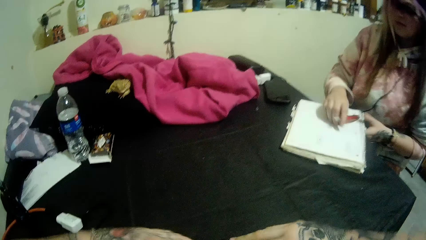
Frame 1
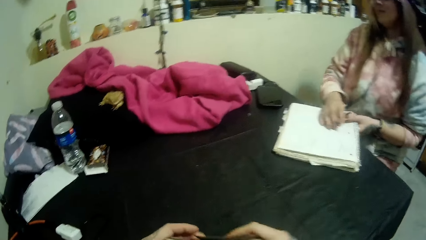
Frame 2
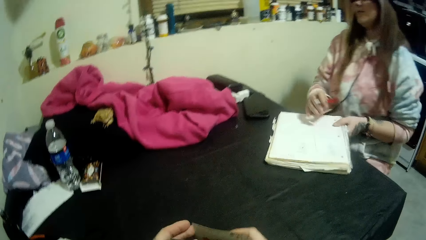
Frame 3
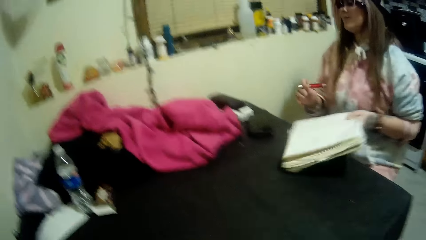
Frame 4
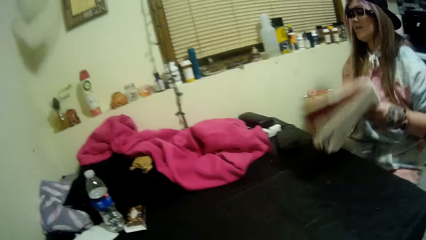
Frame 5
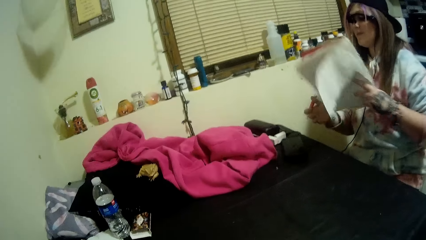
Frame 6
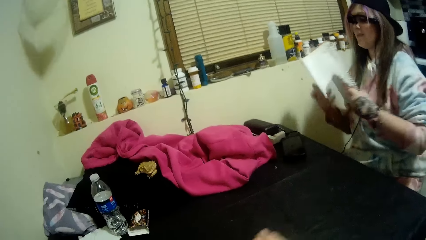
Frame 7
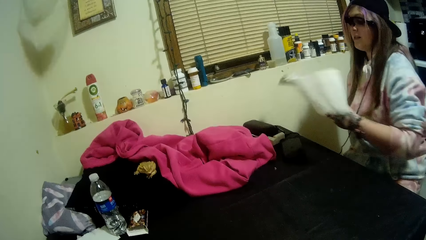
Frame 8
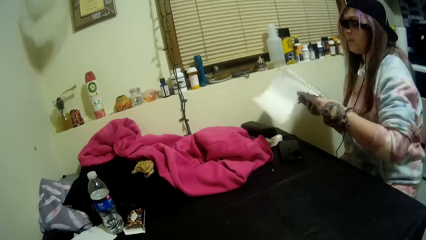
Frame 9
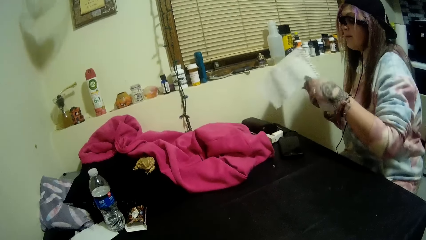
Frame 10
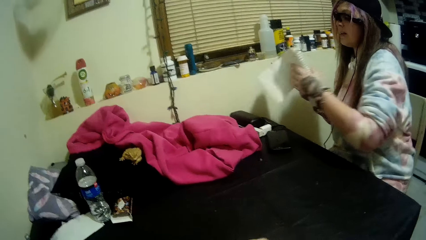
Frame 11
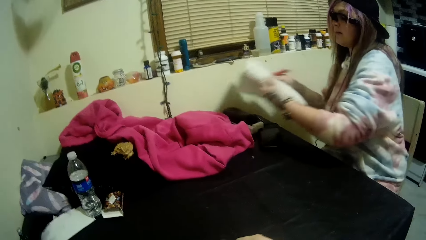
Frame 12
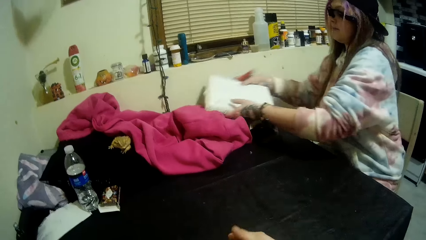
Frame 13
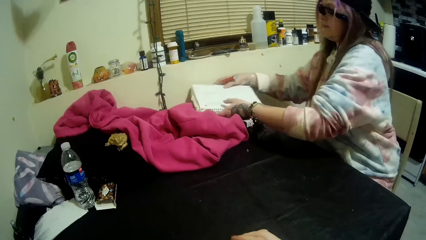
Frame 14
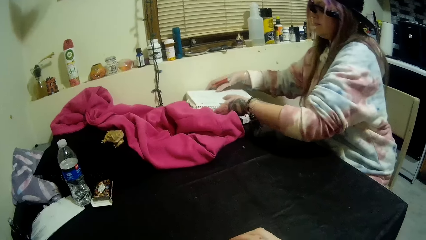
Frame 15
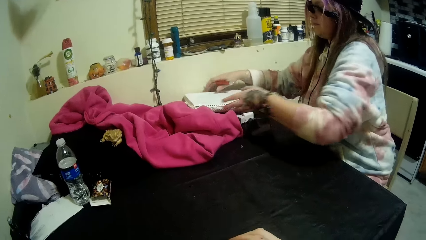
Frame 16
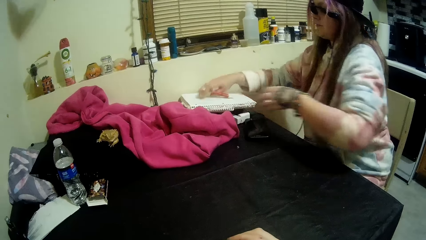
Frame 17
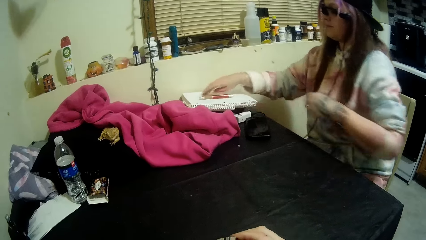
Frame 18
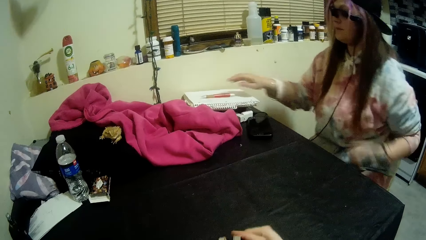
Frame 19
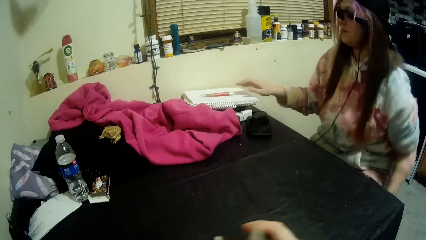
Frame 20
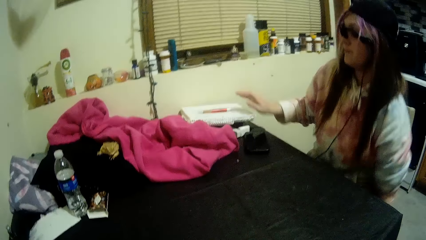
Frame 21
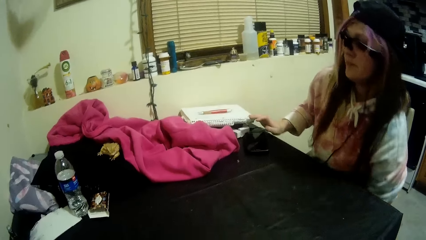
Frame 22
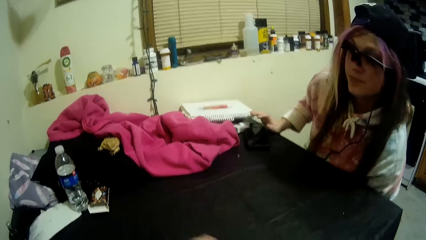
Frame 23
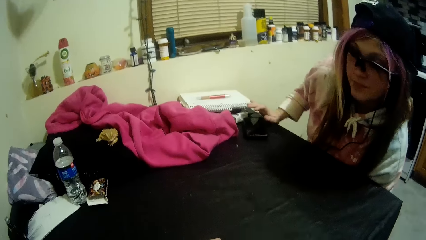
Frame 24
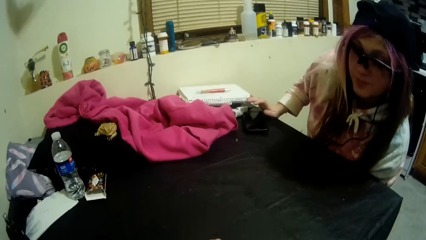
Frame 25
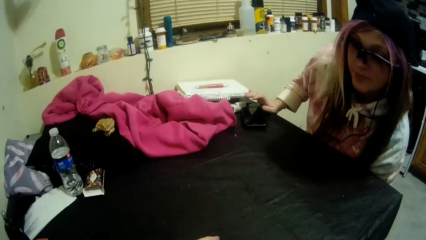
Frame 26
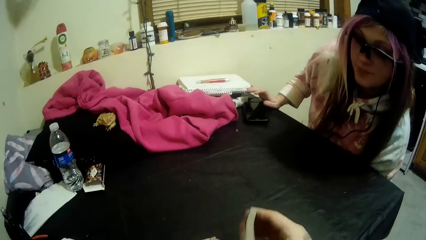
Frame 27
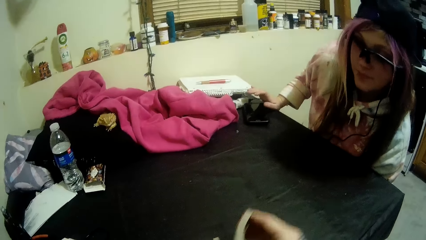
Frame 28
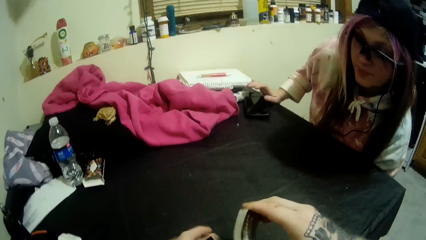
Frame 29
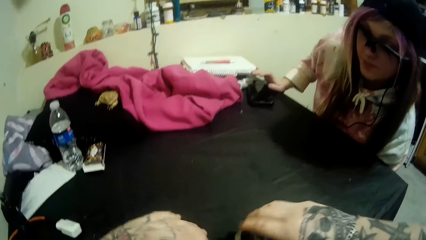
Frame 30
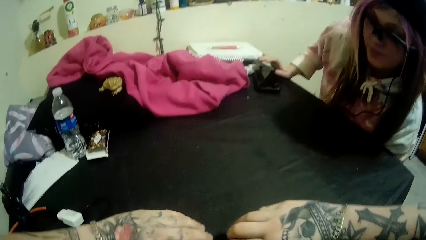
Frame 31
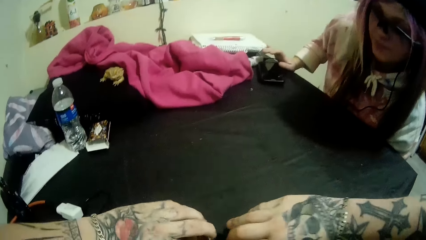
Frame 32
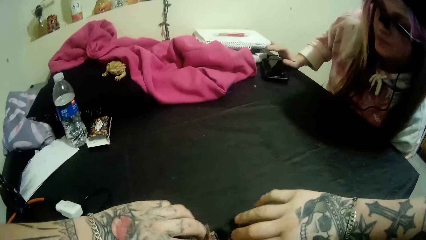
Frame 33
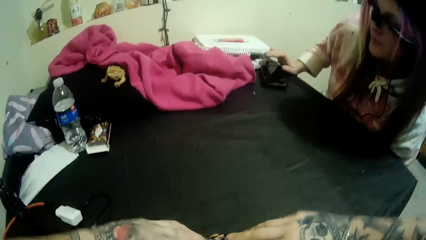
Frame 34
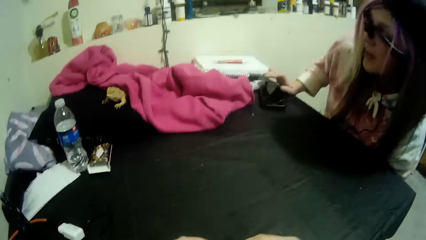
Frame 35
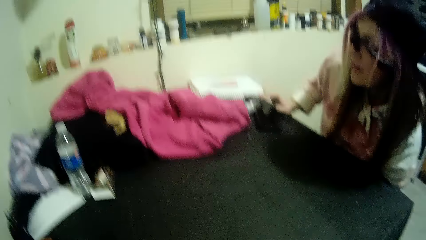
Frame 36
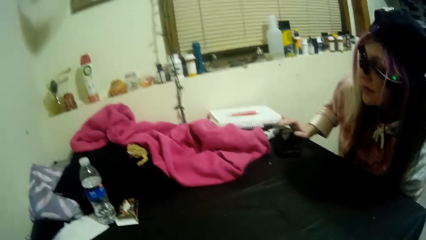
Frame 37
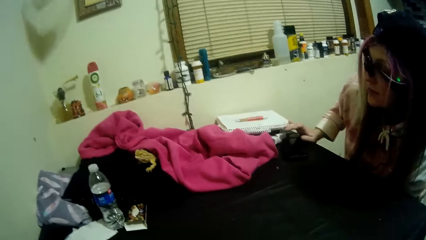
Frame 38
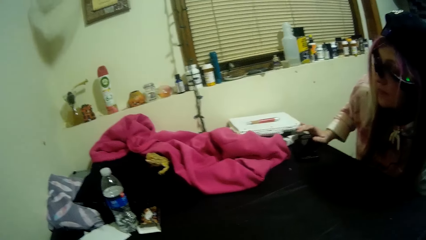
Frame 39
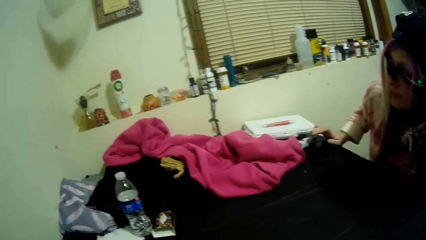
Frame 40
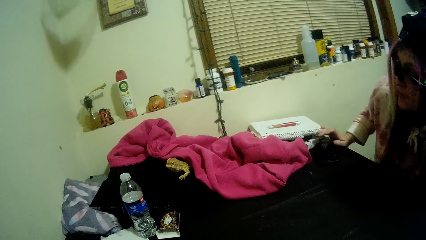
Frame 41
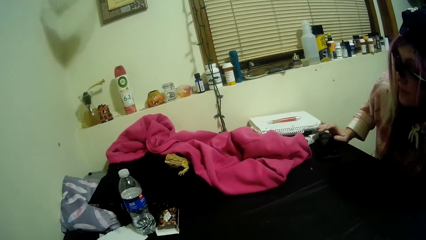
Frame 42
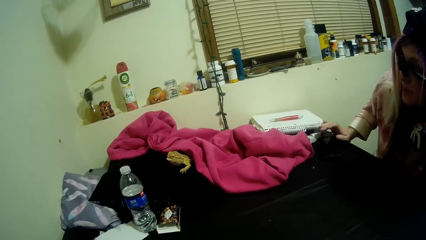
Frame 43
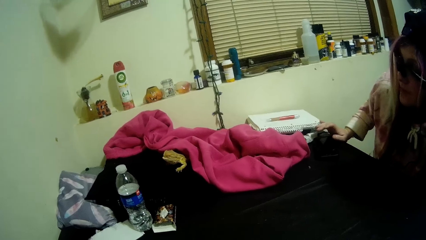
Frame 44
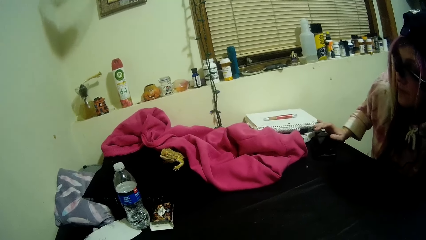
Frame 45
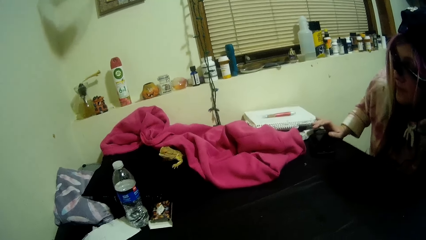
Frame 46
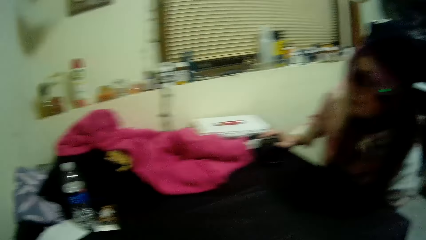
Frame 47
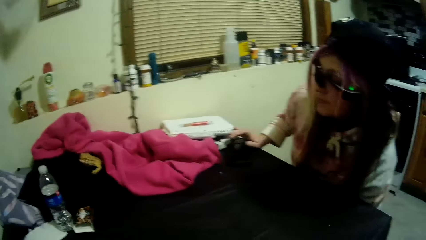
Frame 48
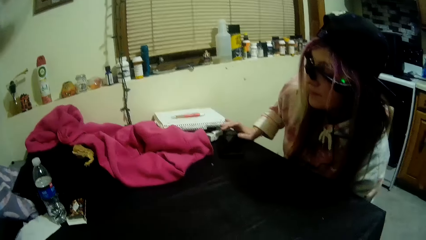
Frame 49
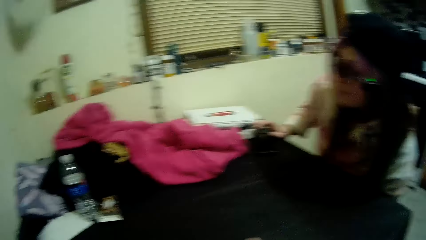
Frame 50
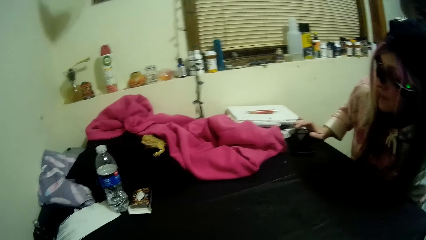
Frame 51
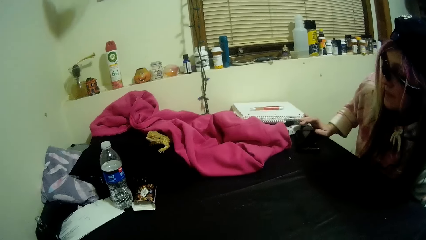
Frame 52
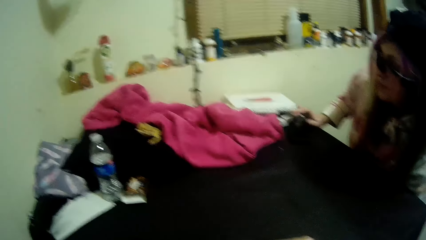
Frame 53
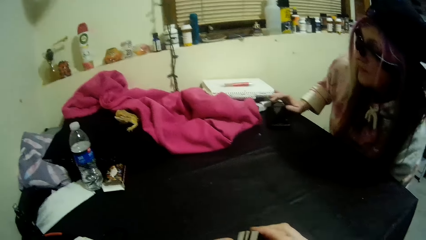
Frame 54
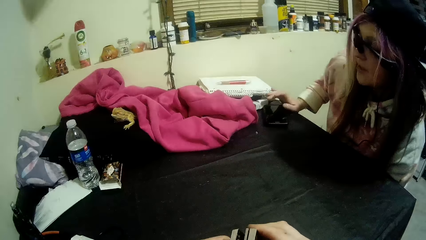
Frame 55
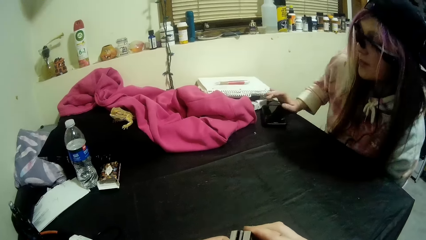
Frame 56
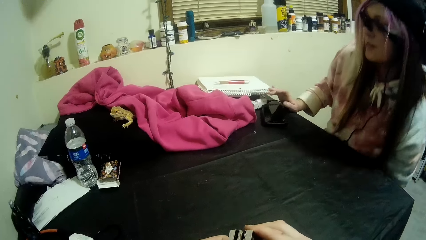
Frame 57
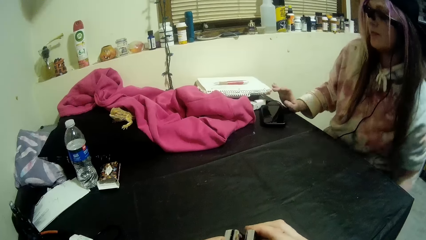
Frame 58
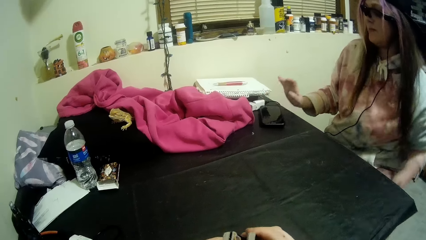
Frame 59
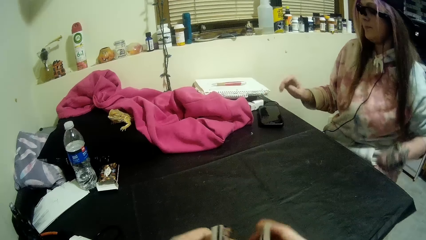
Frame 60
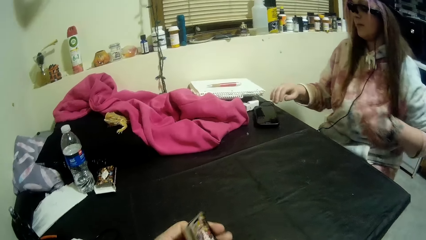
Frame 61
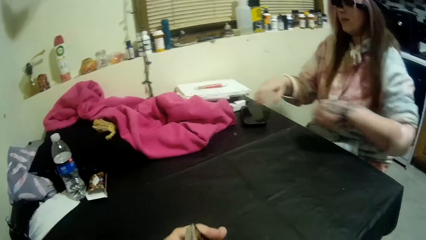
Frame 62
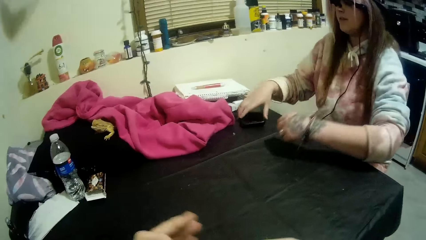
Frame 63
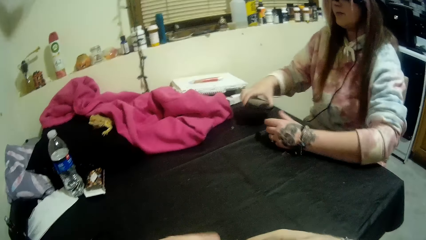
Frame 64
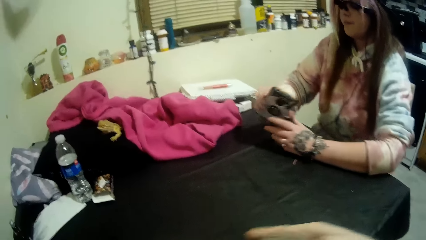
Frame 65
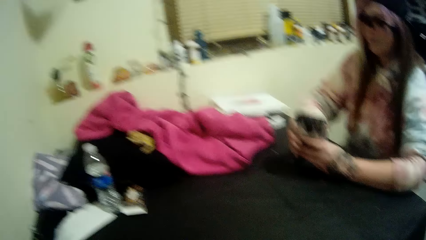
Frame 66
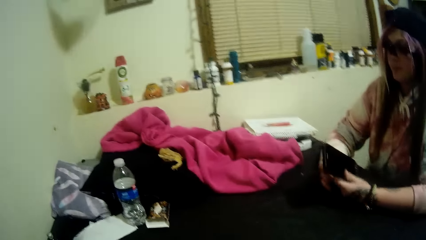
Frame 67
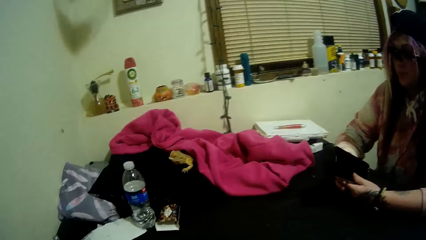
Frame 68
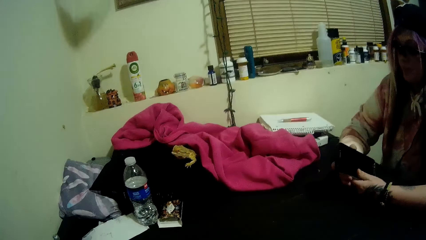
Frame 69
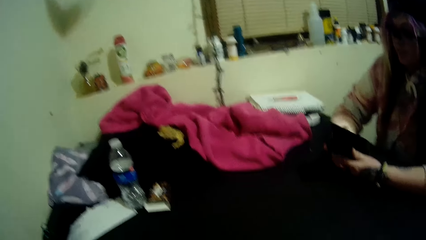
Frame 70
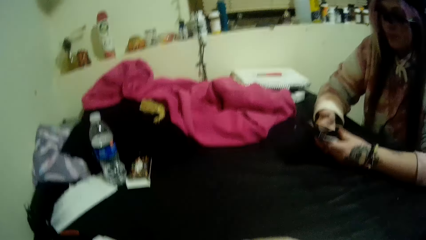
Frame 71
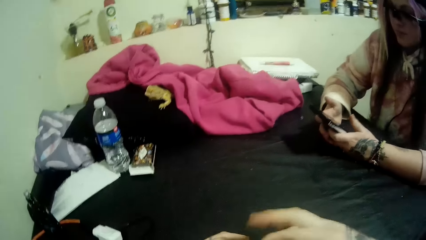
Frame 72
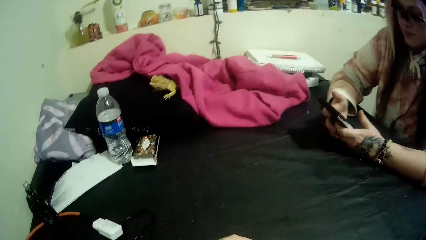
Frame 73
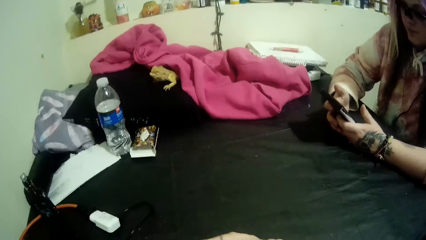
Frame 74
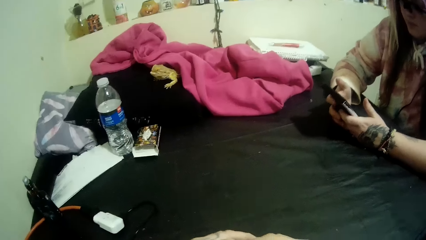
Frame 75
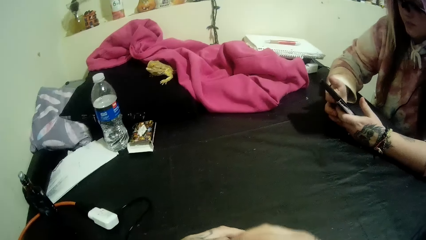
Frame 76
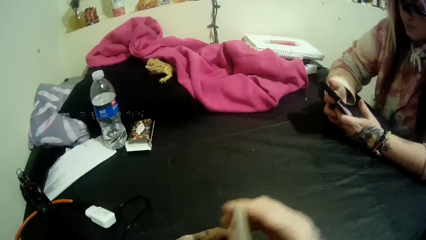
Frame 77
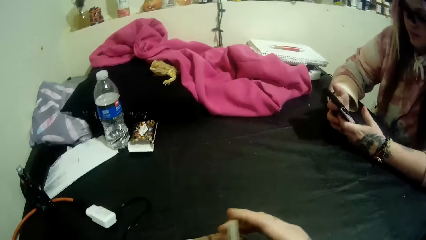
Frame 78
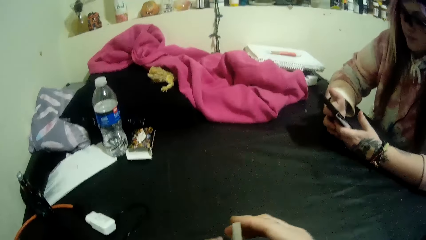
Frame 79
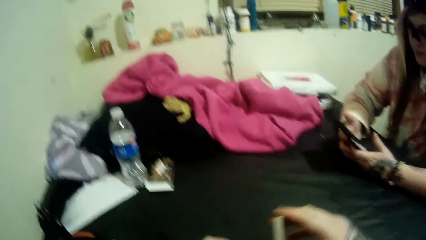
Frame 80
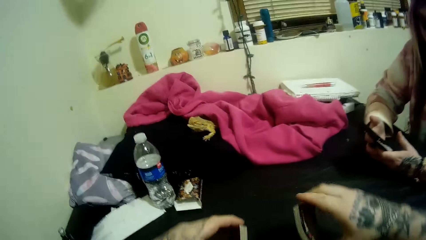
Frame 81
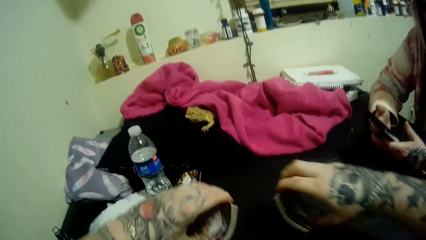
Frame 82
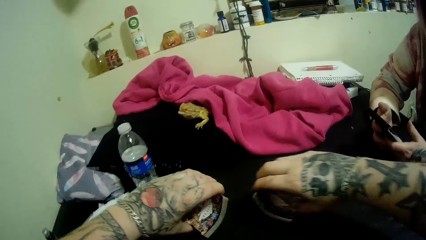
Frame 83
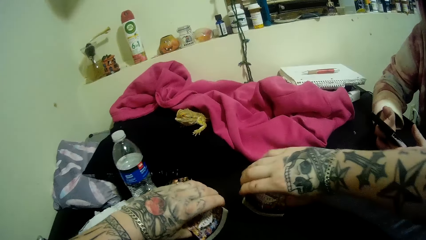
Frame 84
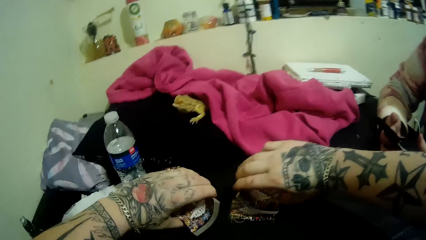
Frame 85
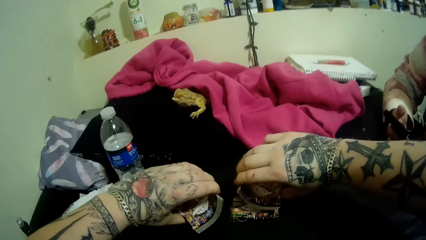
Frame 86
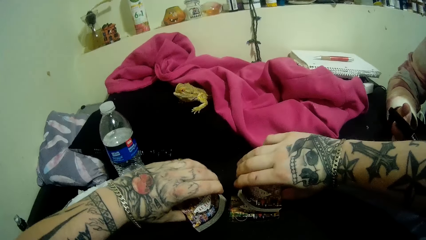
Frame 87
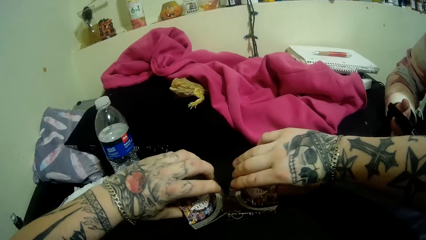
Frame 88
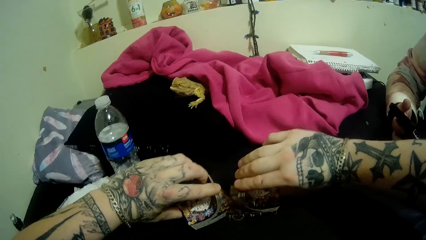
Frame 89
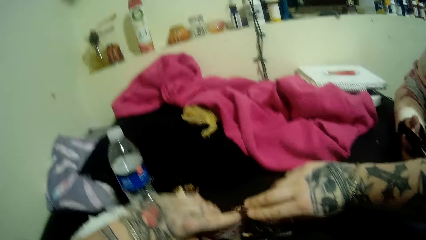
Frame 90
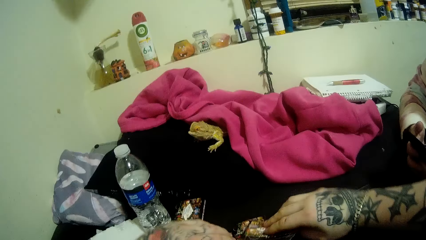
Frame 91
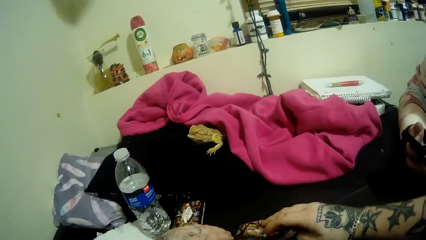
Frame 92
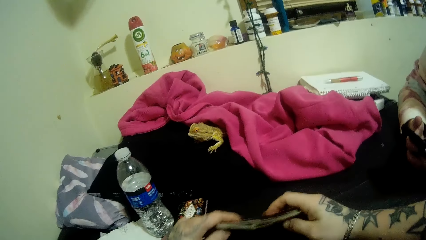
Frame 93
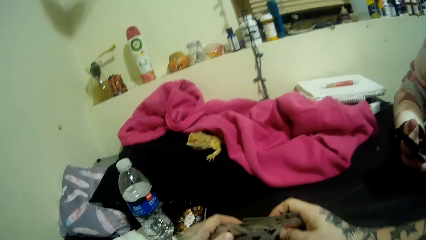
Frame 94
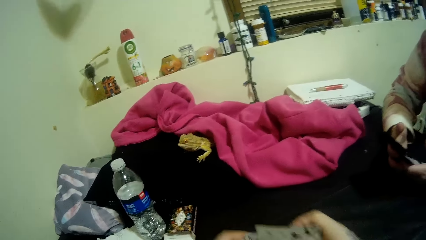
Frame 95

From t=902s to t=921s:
A woman moves the book and the pen on the table with her hands. She lifts the book from the table, turns the page on the book, puts the book on the table, puts the pen on the book, and holds something beneath the table. The camera wearer shuffles the cards. The woman looks at the lizard. The camera wearer talks to the woman. The woman picks up a mobile phone on the table with her right hand. She holds the phone with two hands. The camera wearer shuffles the cards.
